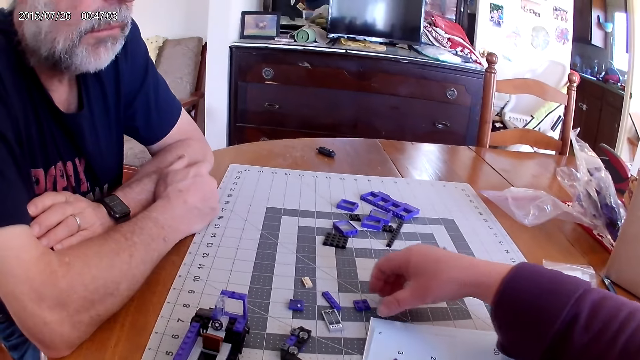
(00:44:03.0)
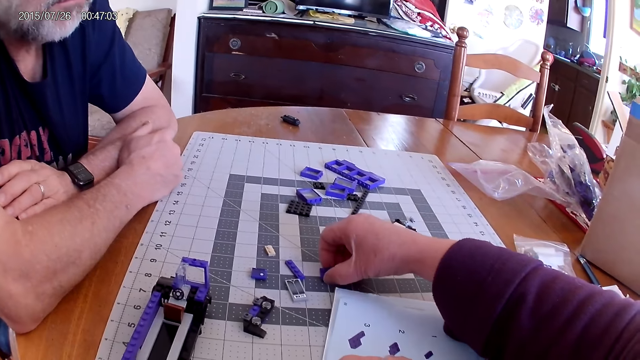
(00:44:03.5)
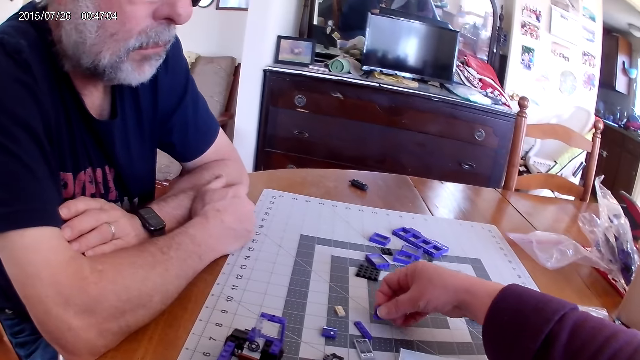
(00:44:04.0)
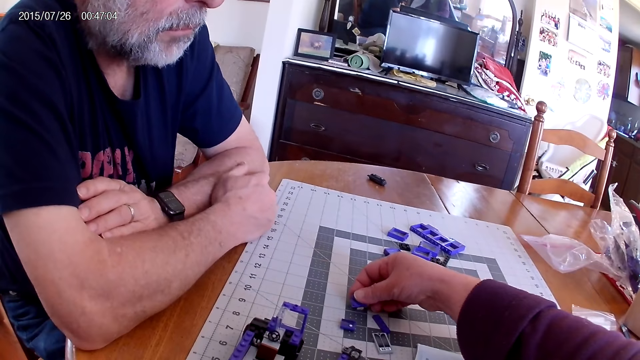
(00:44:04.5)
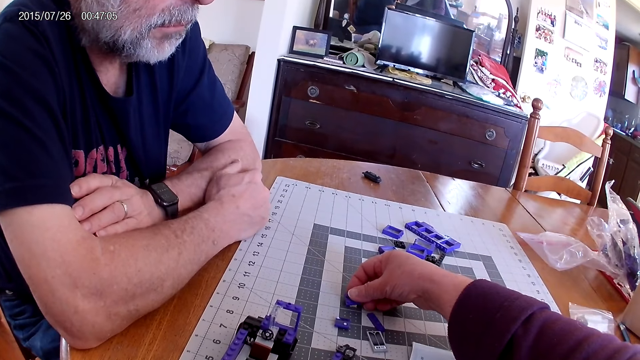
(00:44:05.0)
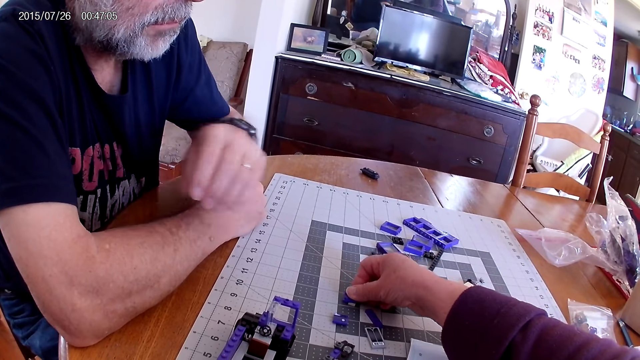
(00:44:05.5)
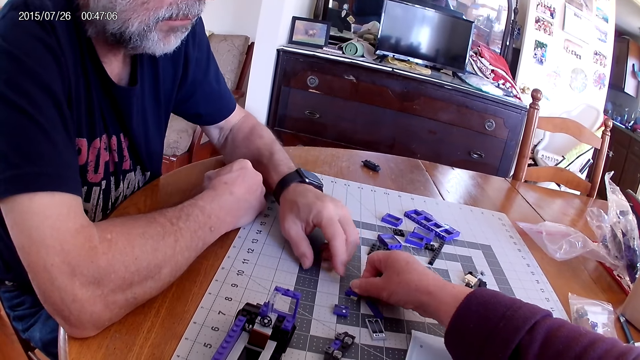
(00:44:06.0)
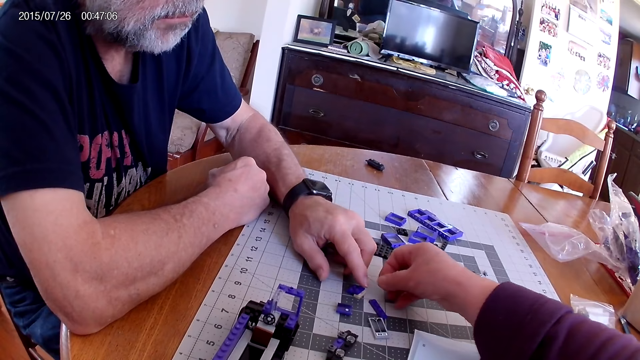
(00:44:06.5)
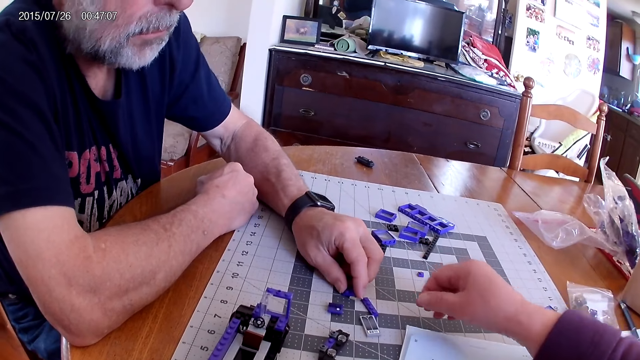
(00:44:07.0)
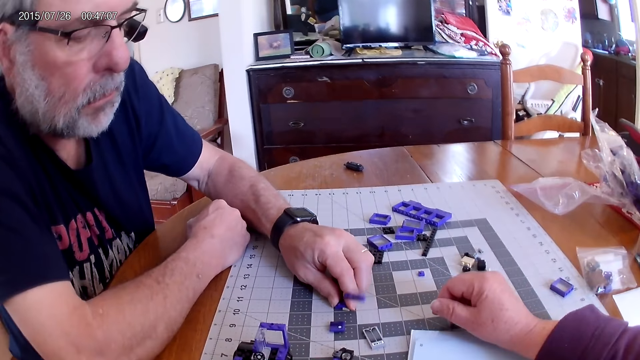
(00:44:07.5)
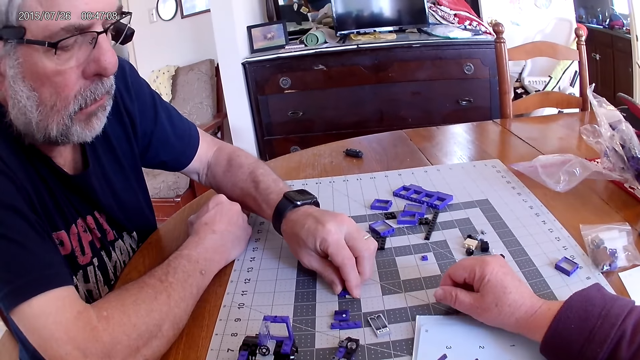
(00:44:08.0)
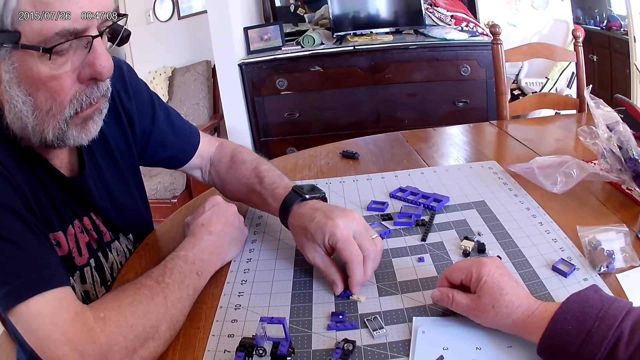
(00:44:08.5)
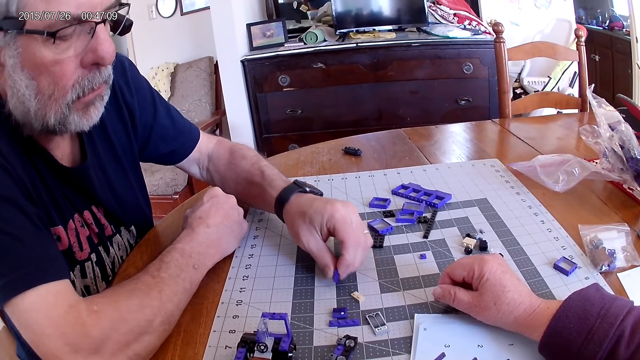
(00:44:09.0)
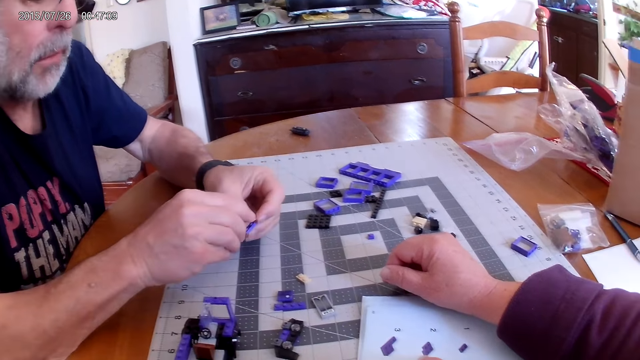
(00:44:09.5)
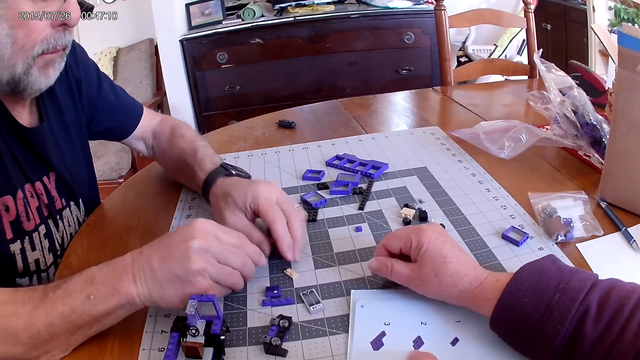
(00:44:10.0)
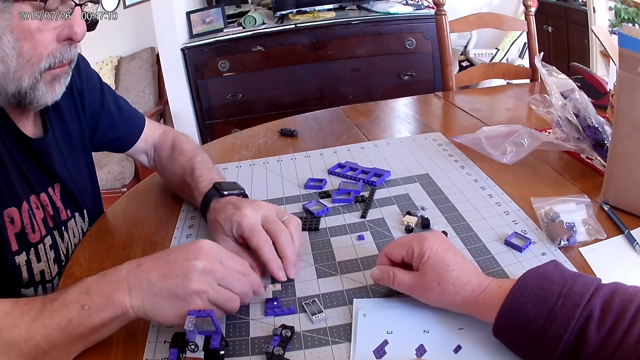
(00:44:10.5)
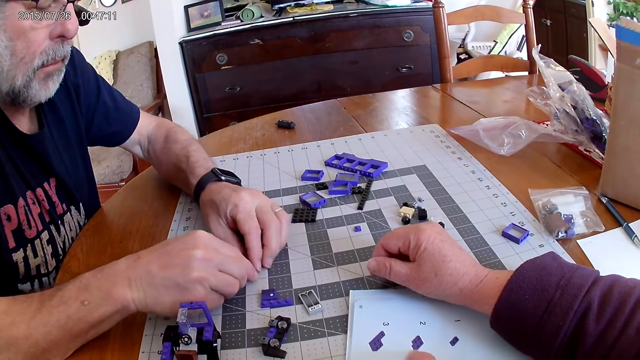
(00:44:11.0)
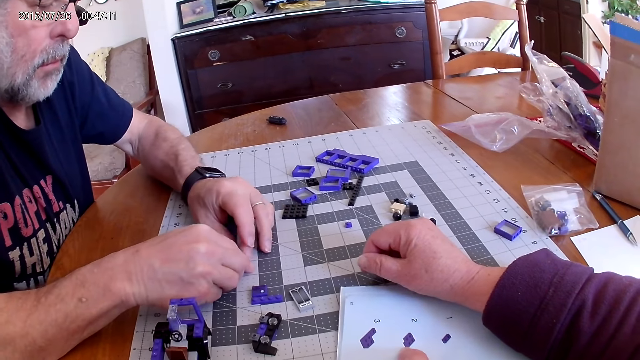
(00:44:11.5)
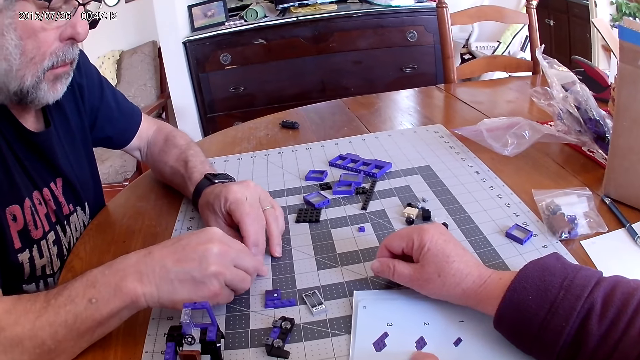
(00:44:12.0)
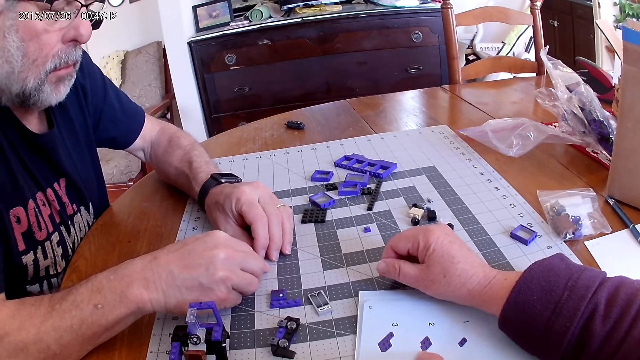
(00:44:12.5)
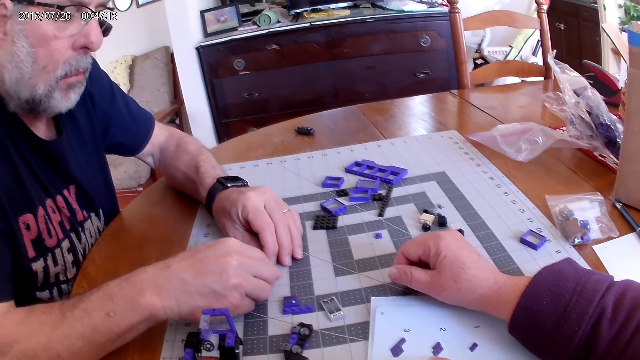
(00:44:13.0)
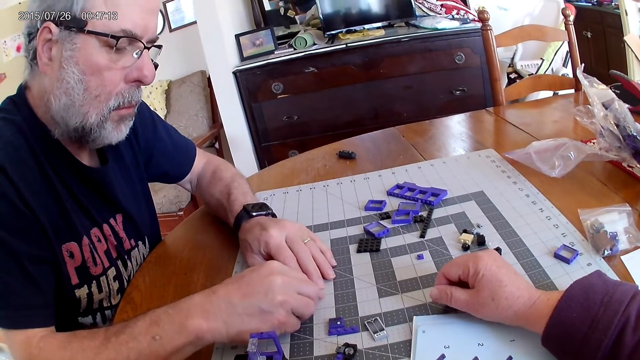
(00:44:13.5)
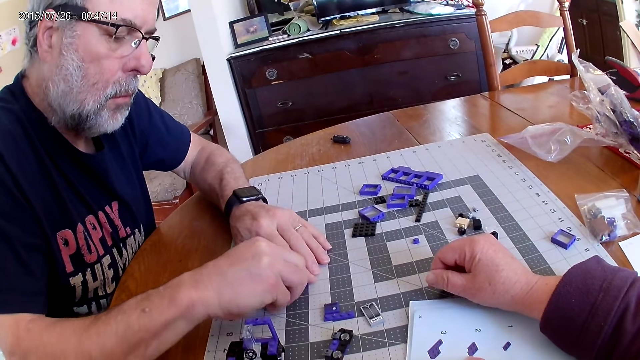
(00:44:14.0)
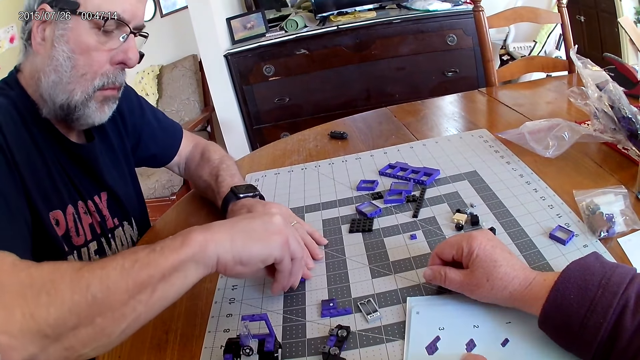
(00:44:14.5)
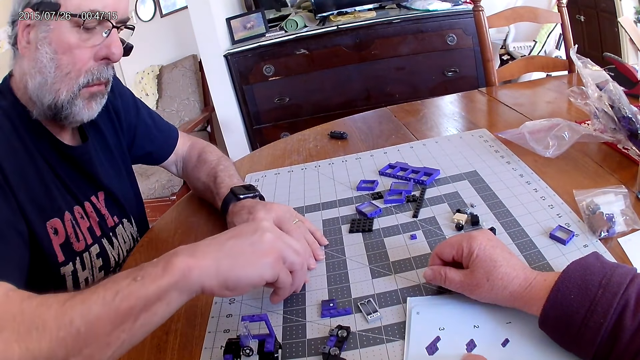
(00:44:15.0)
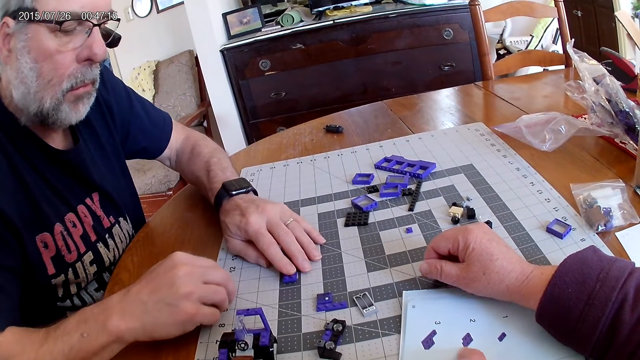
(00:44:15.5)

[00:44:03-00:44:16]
The camera wearer picks a plastic piece. They fix the plastic pieces. A man holds the plastic pieces. The man fixes the plastic pieces.

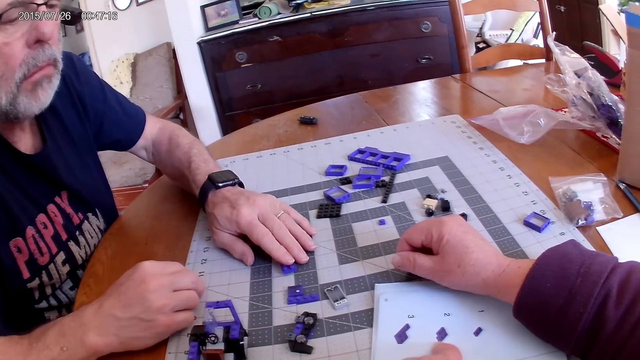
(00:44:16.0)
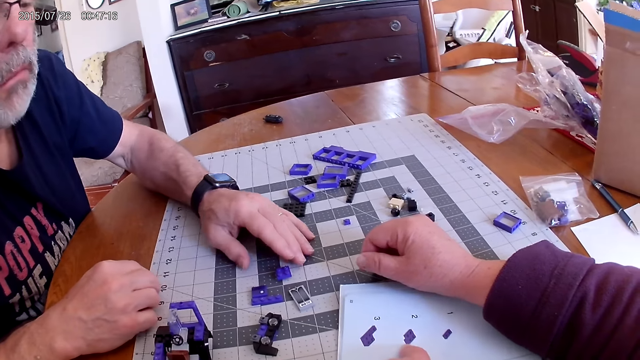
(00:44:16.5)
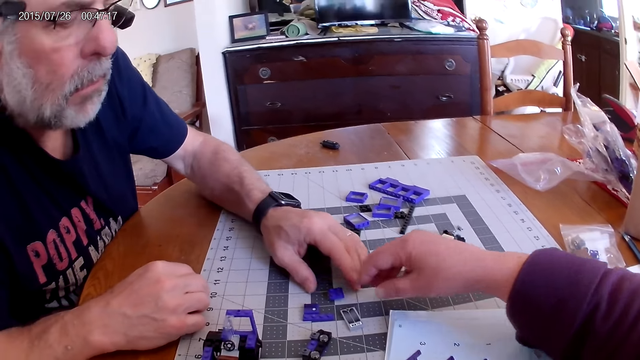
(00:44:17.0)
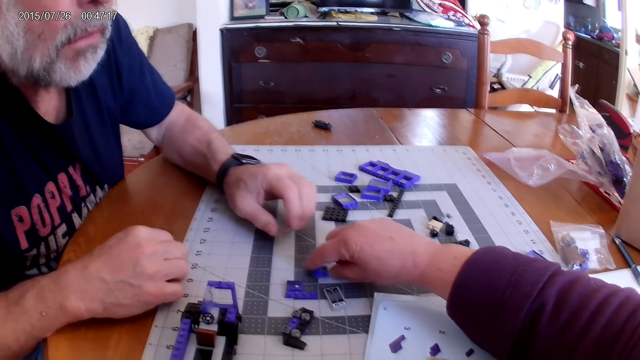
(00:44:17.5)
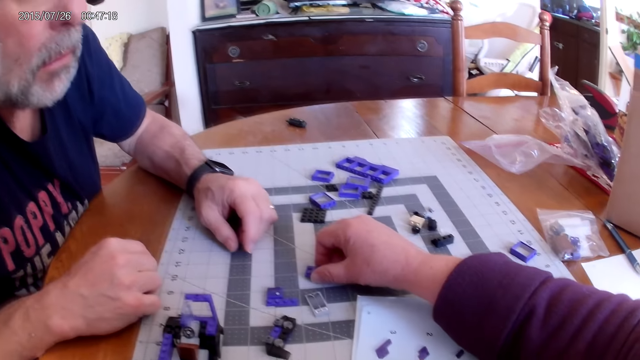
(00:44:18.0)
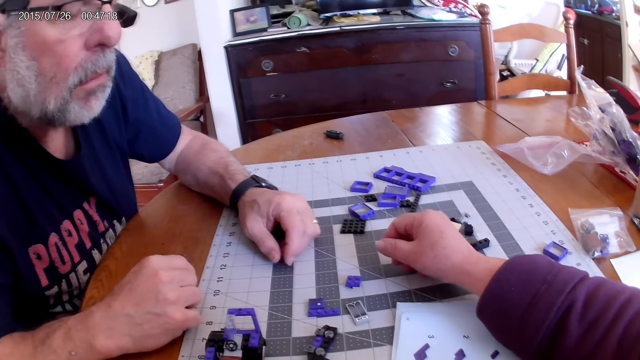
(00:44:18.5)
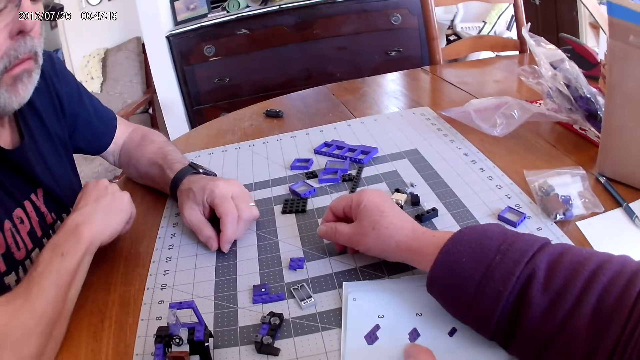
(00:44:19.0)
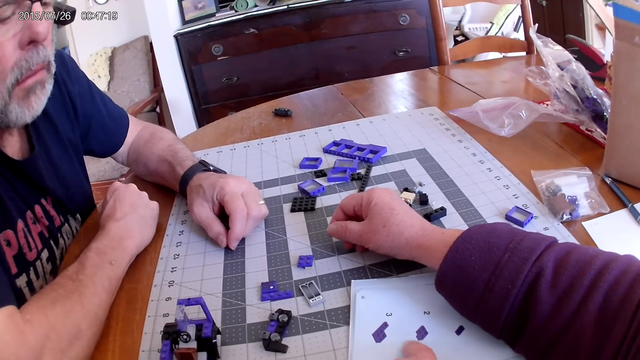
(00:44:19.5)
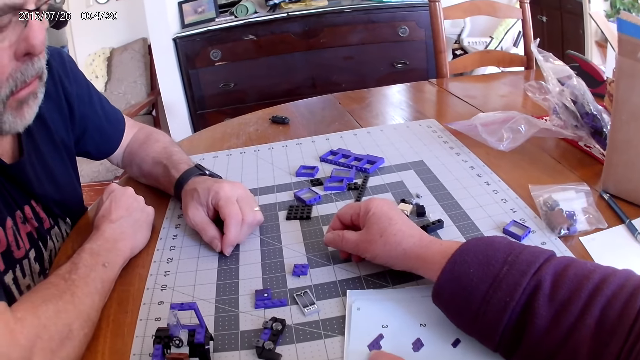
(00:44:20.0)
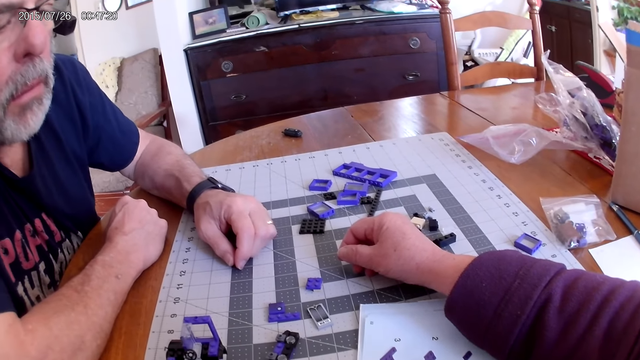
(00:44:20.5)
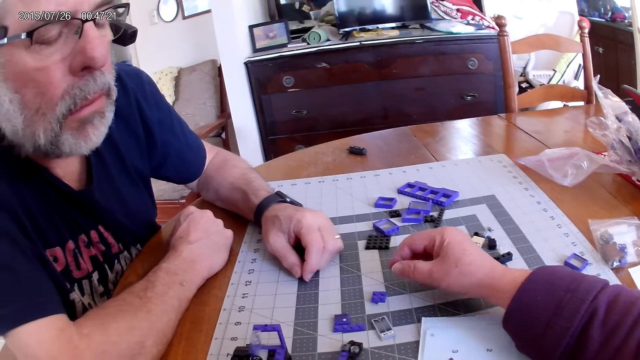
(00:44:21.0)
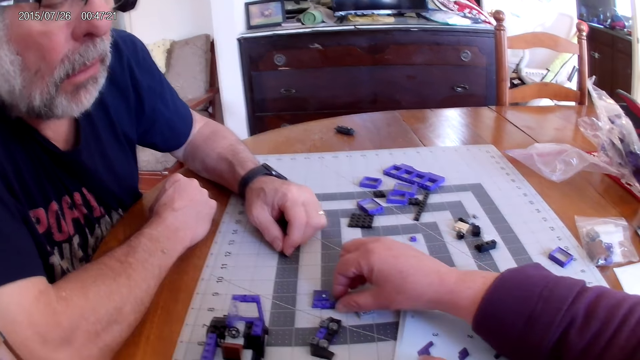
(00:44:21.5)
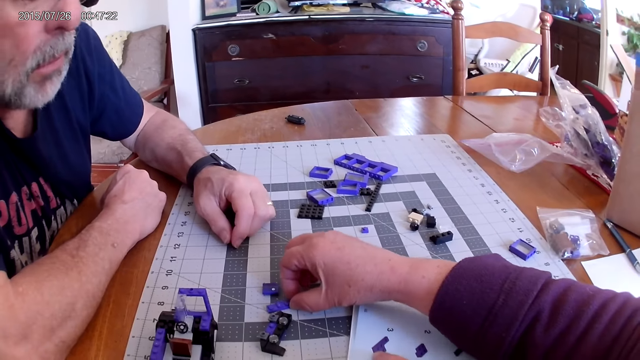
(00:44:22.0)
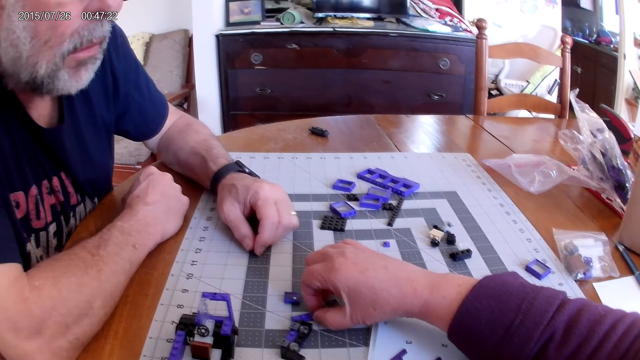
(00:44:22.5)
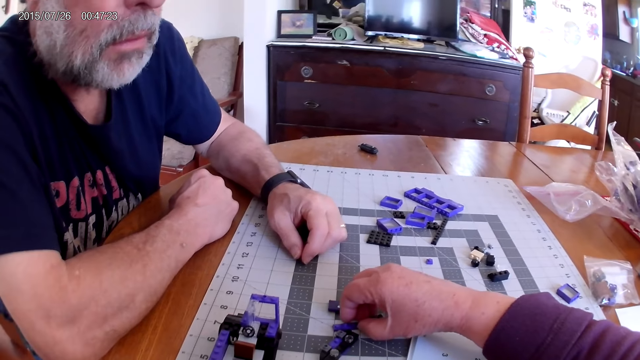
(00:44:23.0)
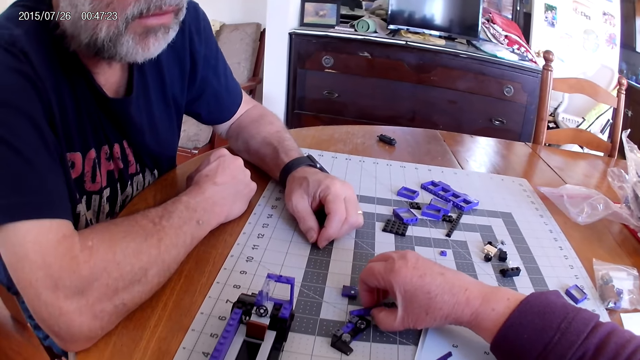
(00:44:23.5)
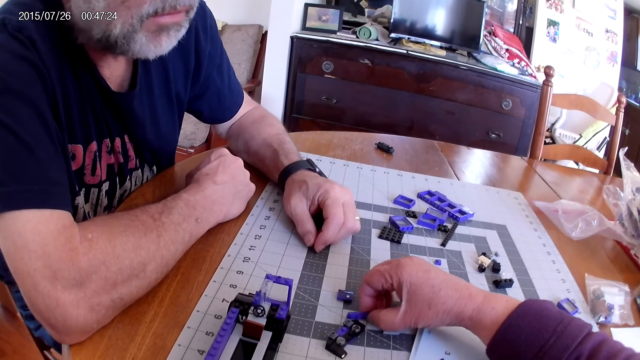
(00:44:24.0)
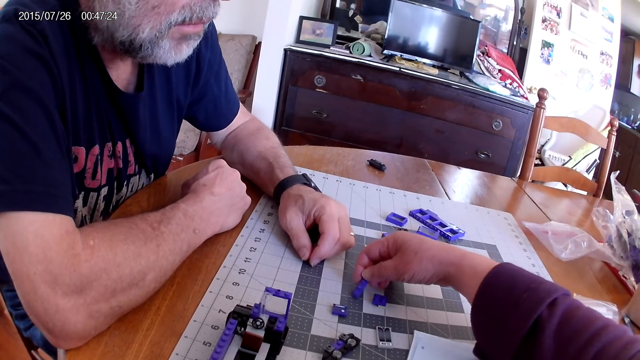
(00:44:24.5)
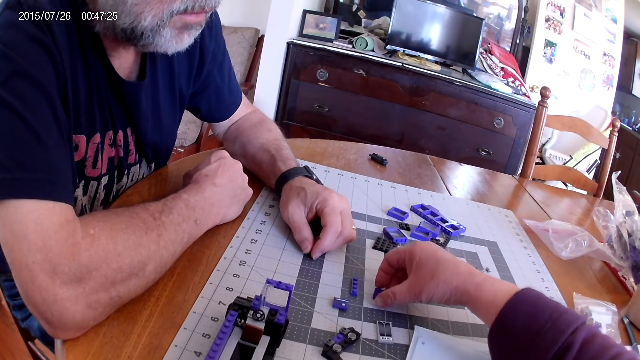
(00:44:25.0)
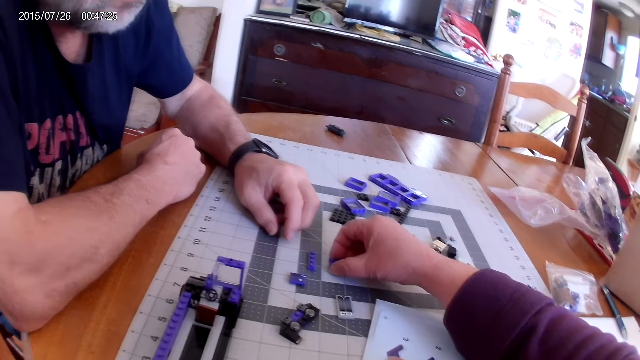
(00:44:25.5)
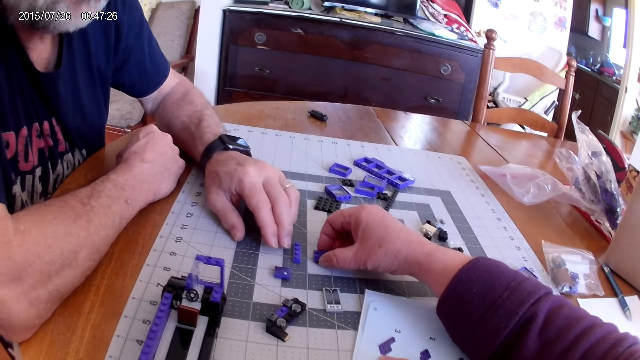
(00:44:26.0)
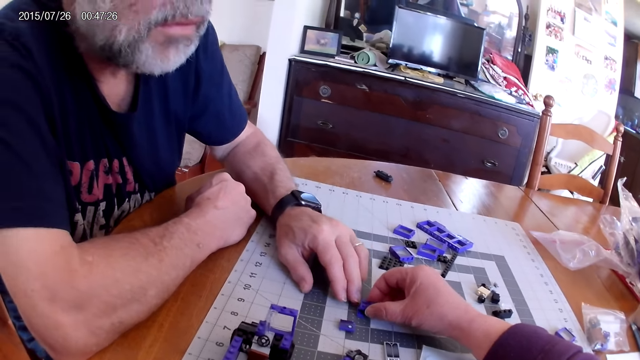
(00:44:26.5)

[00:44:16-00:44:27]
The camera wearer touches the plastic pieces. They look at the plastic pieces on the table. They pick a plastic piece from the table. They place the plastic piece on the table.
